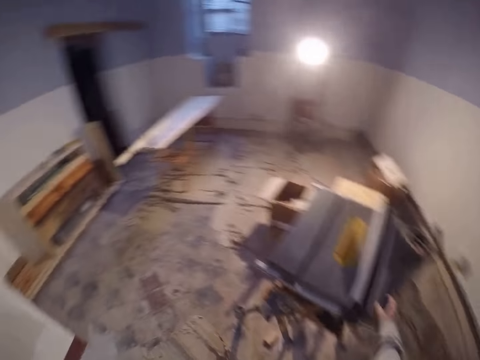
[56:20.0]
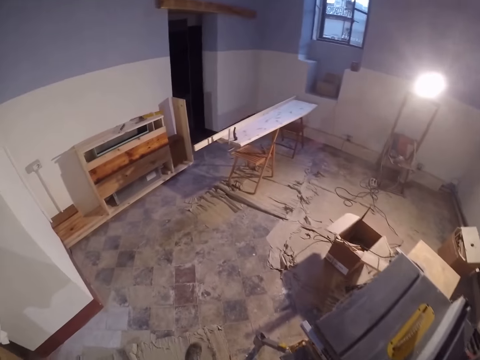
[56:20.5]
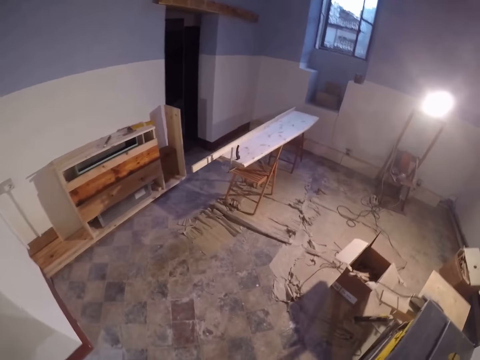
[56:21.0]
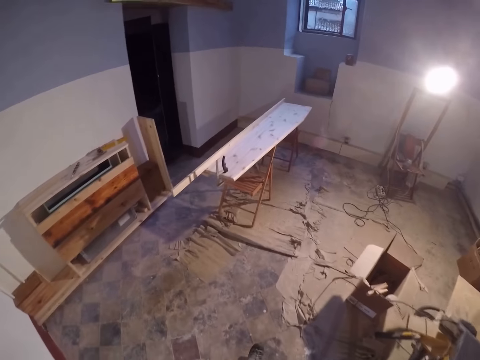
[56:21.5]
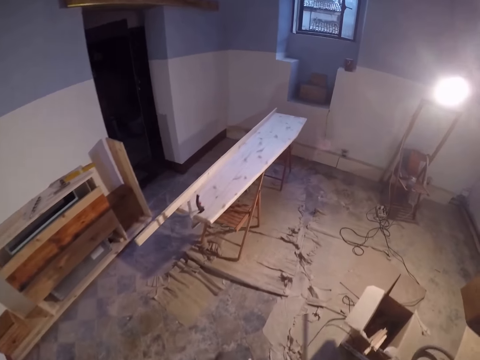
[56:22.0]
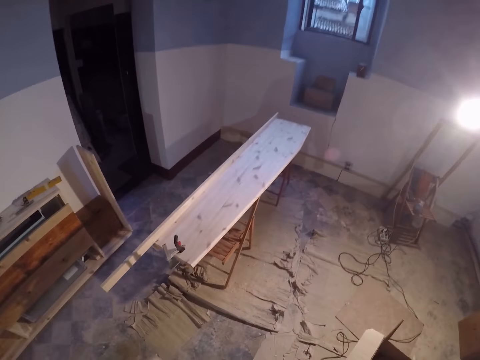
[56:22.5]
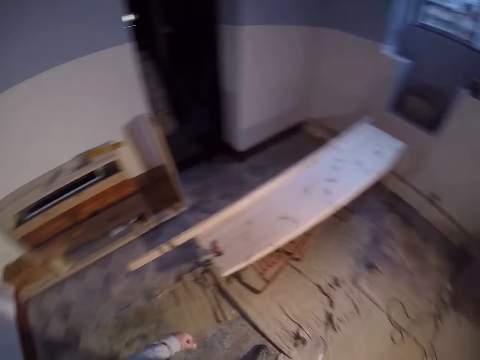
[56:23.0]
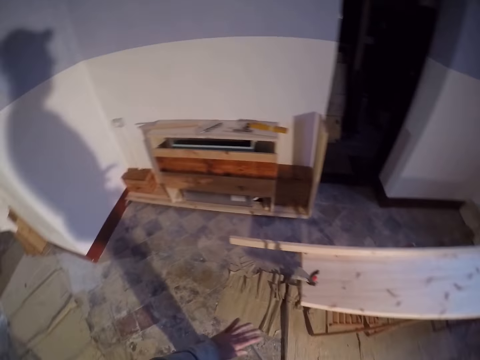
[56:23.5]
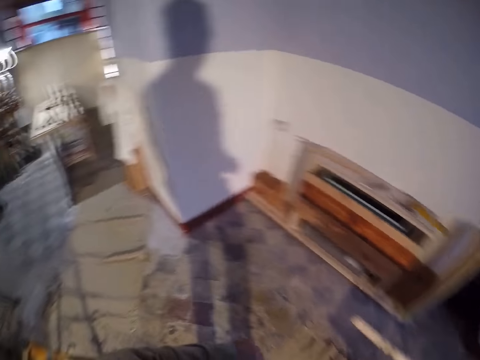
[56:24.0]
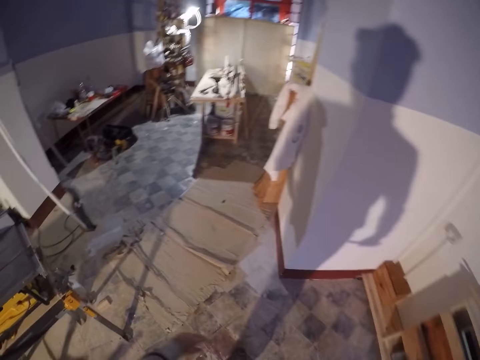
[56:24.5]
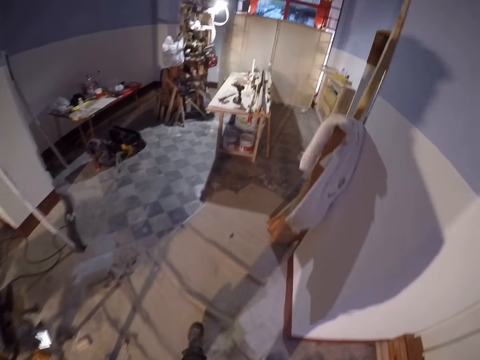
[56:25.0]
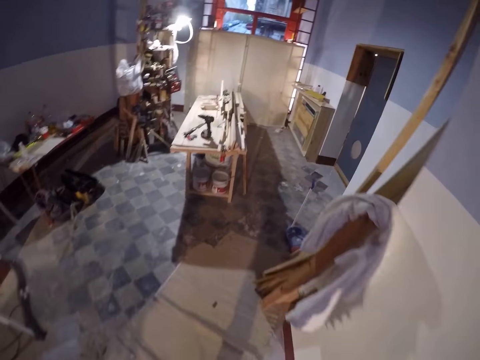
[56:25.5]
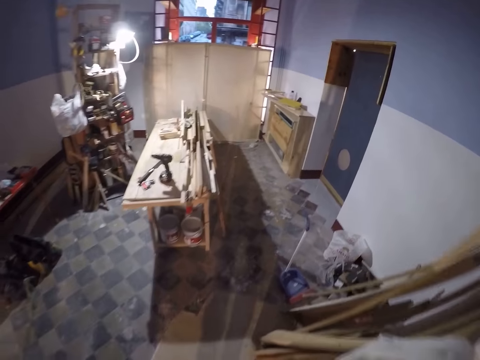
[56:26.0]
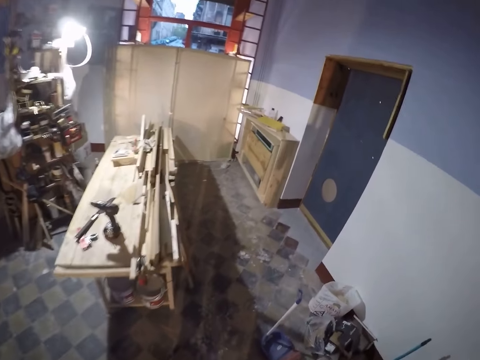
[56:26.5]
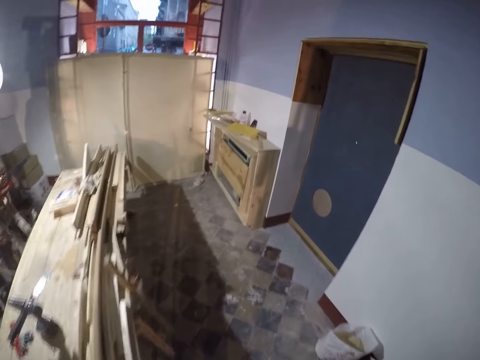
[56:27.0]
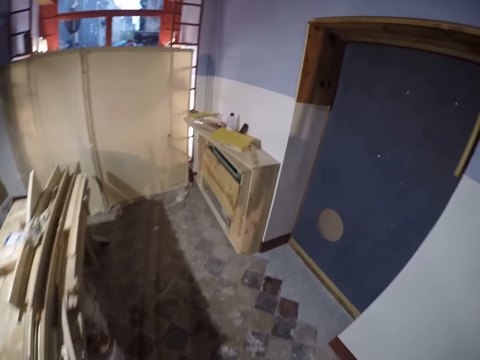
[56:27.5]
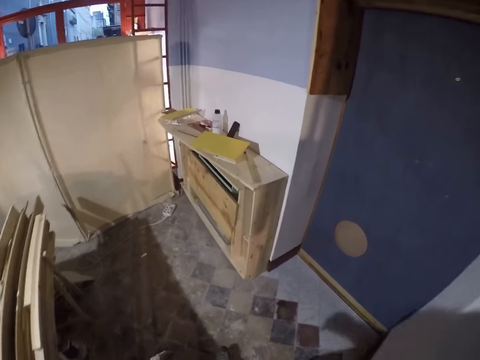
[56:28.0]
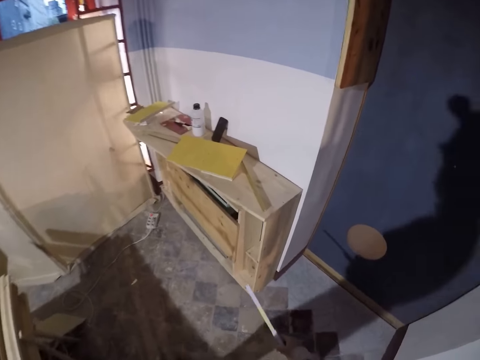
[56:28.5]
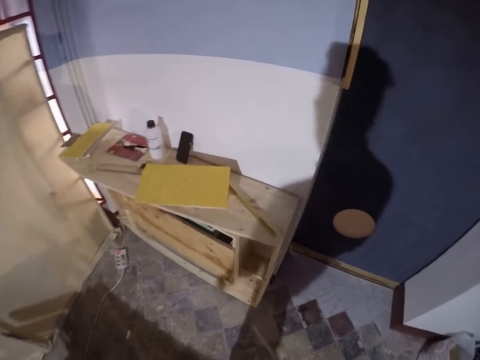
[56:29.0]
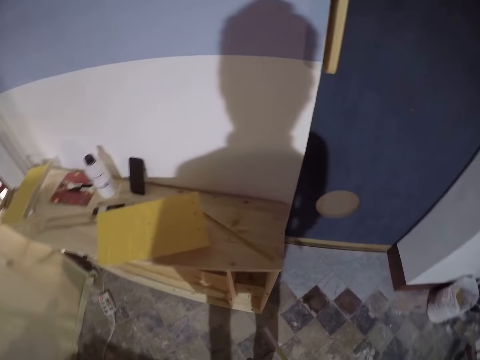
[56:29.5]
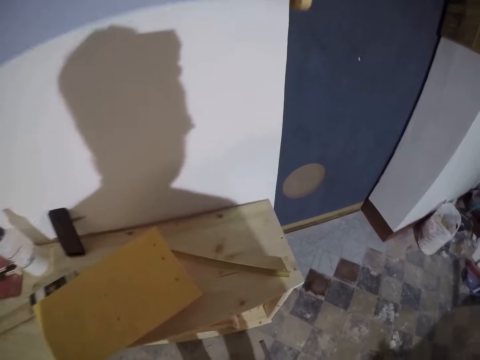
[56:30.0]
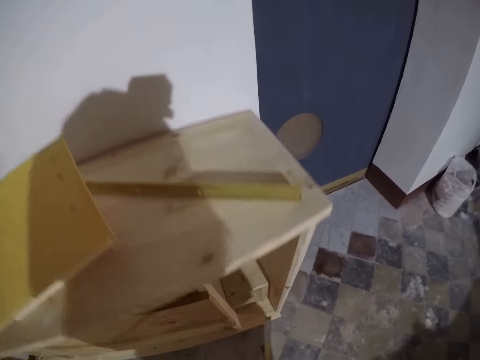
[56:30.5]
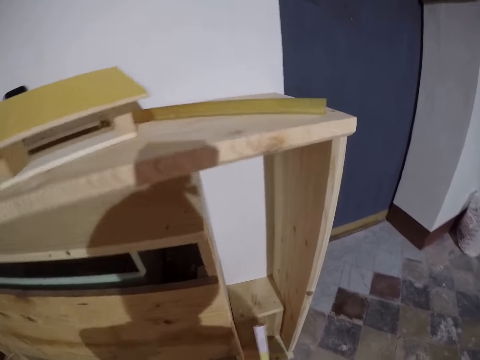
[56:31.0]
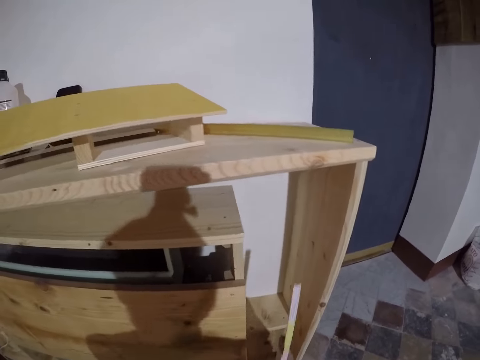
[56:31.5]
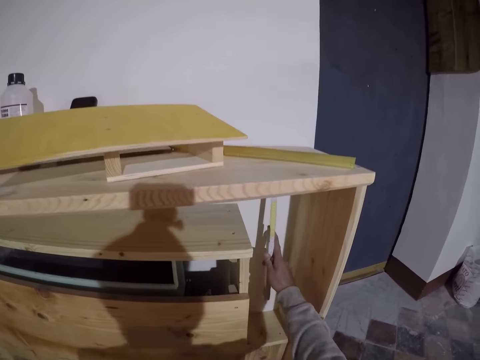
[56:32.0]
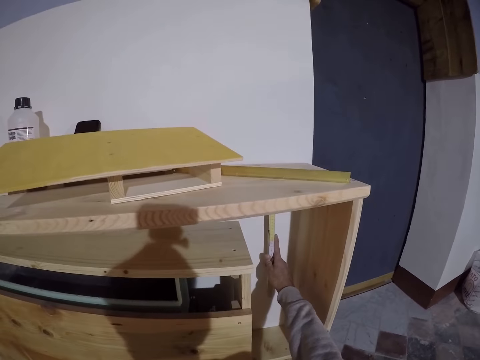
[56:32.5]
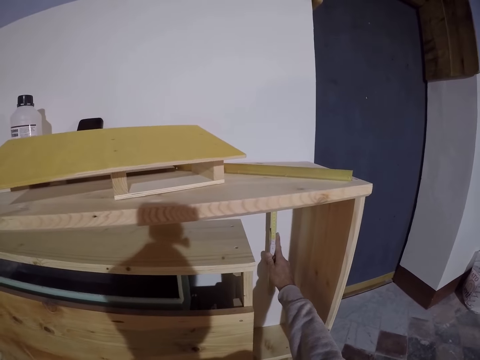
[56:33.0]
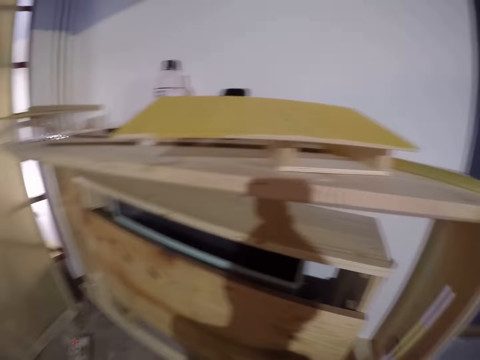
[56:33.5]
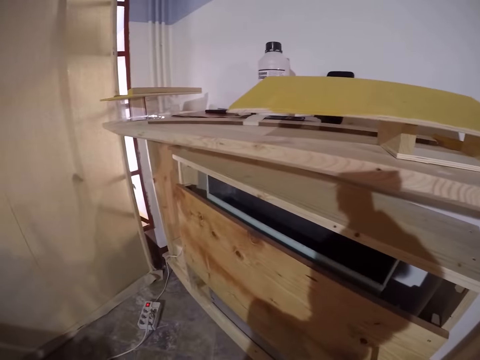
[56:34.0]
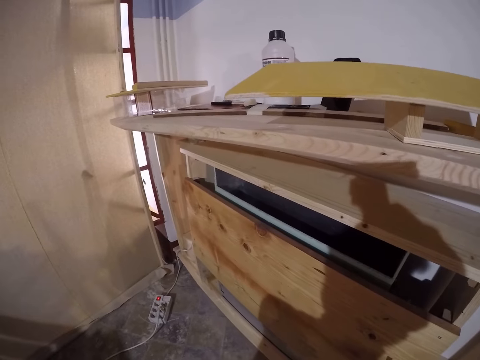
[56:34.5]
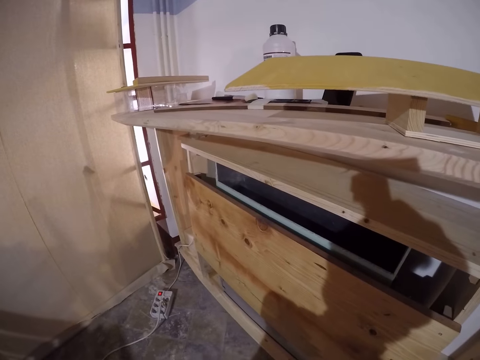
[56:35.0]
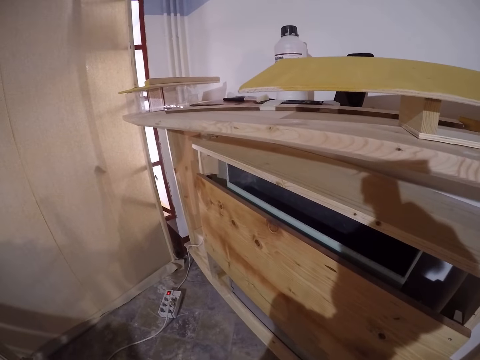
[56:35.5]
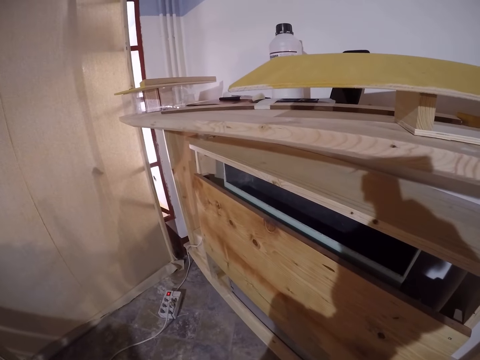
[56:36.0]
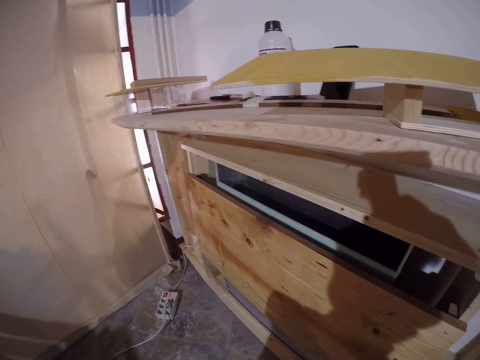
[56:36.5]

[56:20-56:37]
The camera wearer drops the metal rod on the table with his right hand. He stretches his left hand on the table. He holds a measuring tape with both hands. He squats. He measures the wall with a measuring ruler in his right hand.

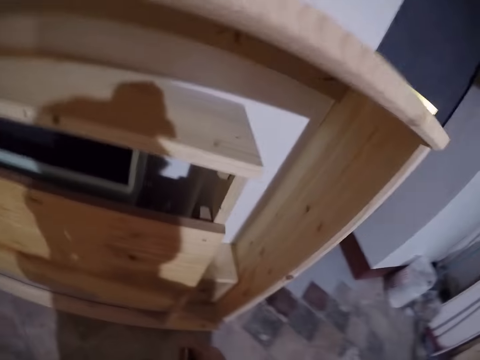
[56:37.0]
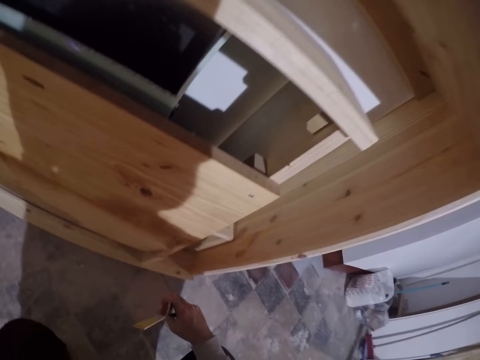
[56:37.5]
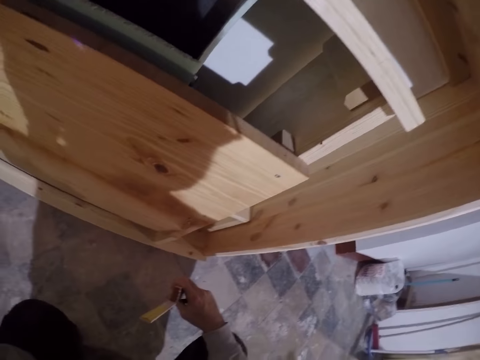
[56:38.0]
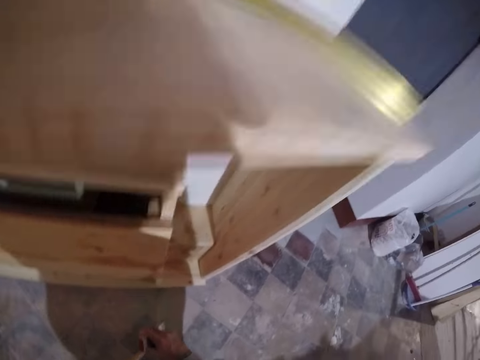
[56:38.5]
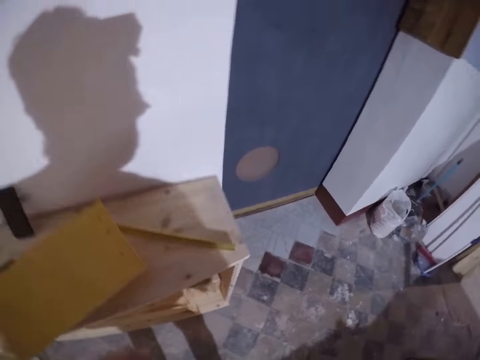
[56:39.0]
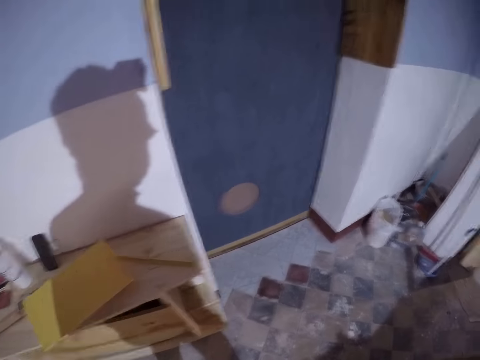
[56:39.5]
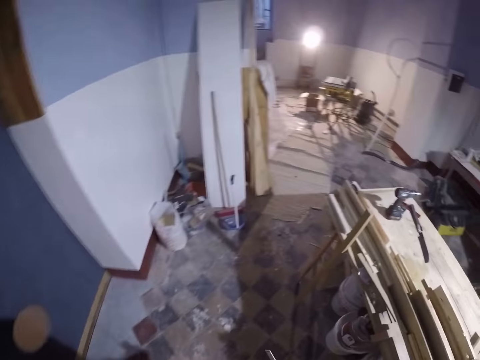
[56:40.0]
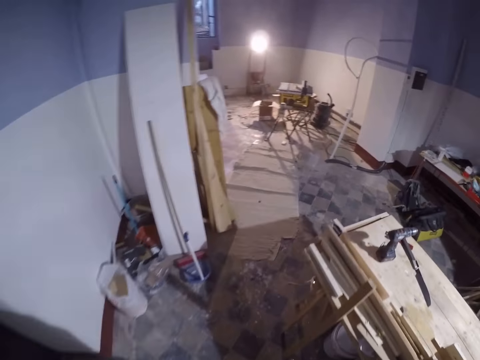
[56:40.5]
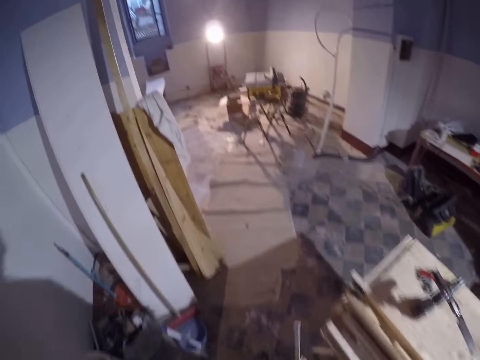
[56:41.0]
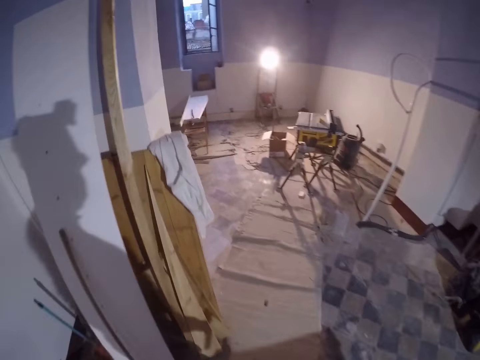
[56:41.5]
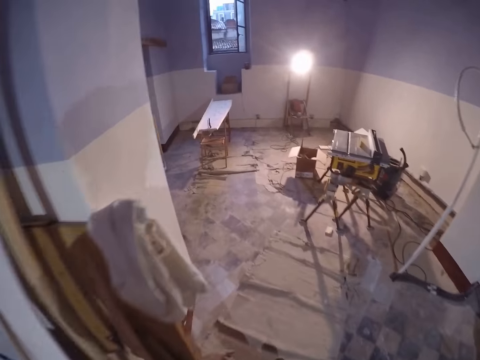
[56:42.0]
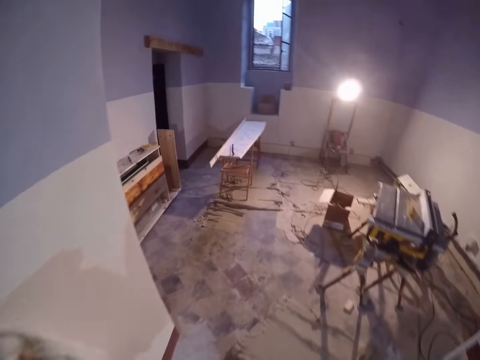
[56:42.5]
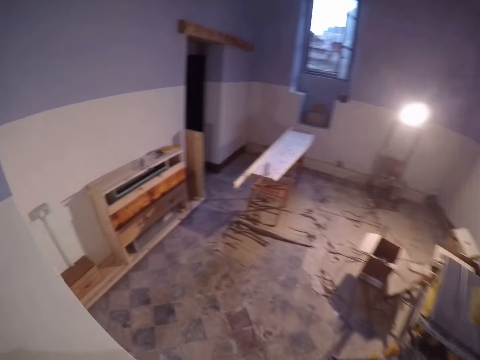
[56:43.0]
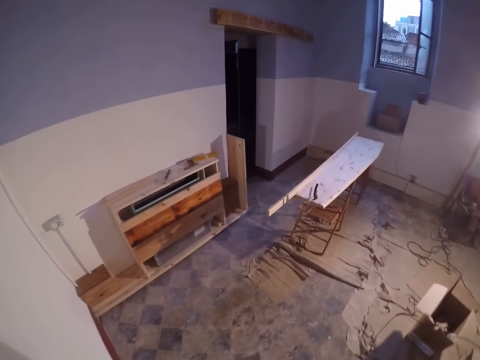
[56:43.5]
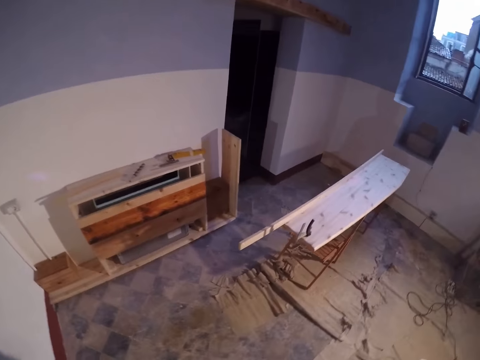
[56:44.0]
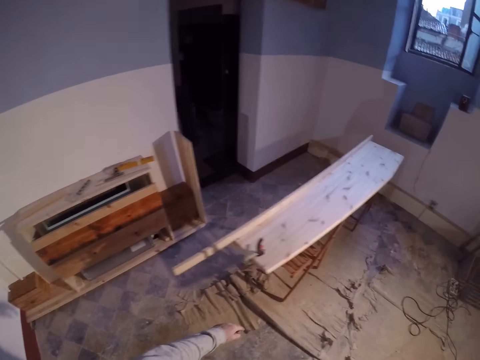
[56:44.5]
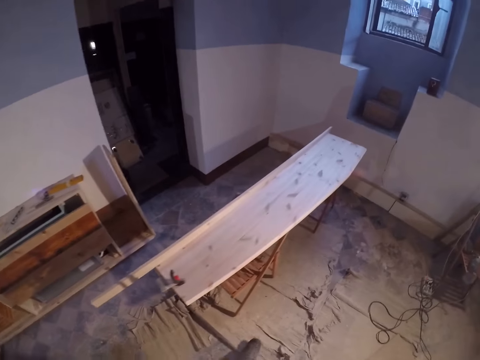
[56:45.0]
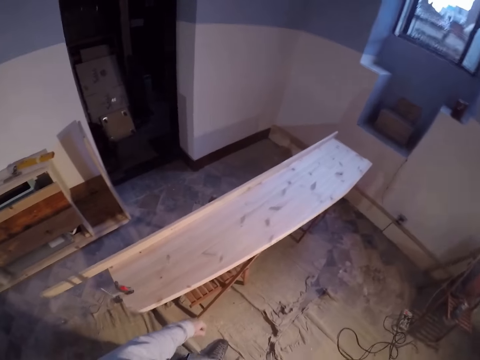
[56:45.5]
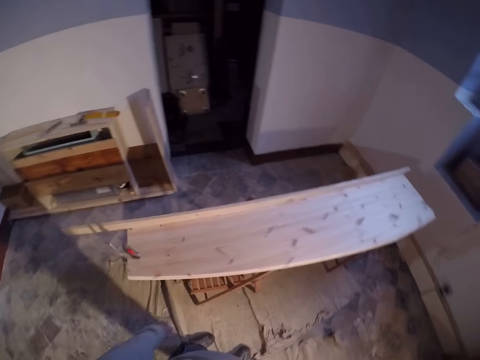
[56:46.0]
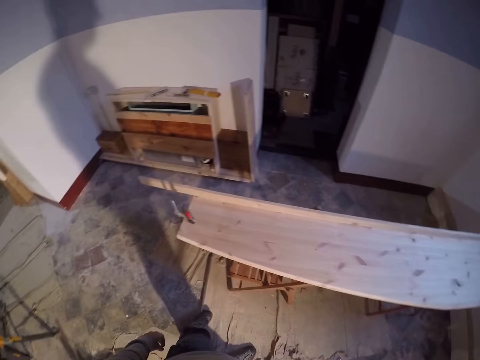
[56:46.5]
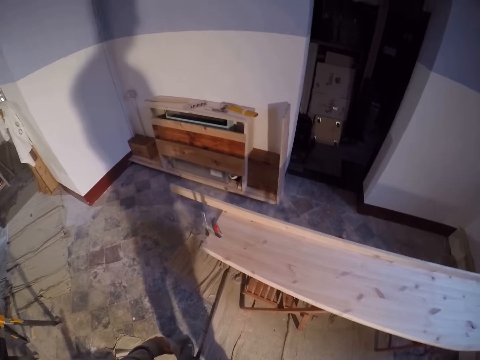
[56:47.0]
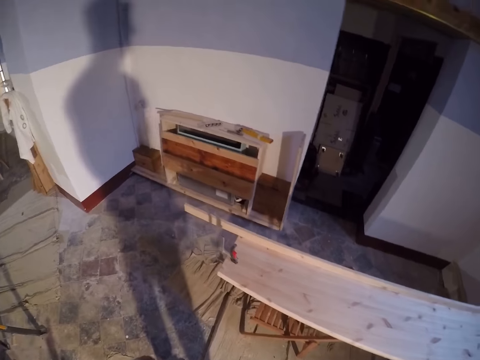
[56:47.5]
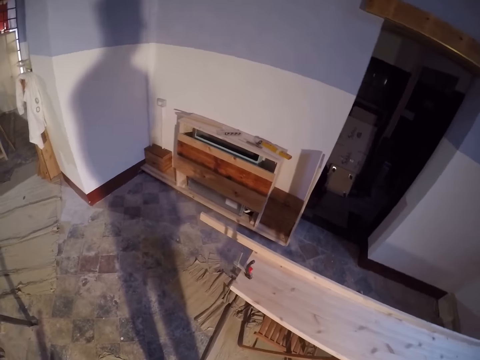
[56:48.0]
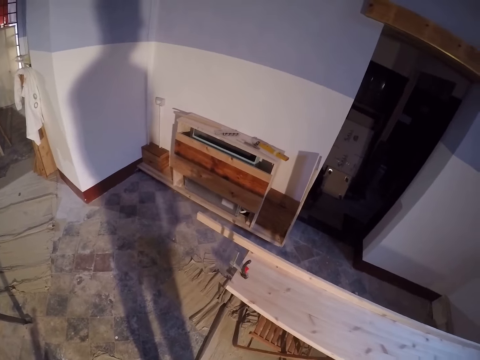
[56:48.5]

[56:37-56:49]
The camera wearer stands up.
